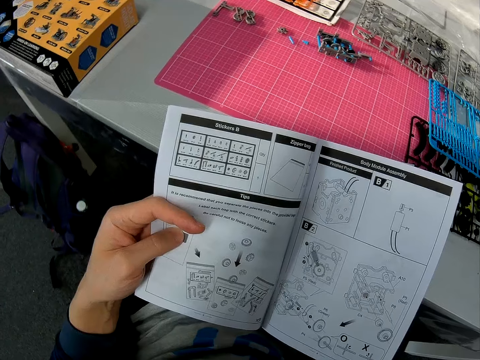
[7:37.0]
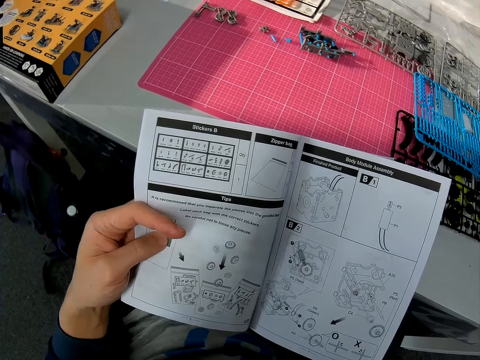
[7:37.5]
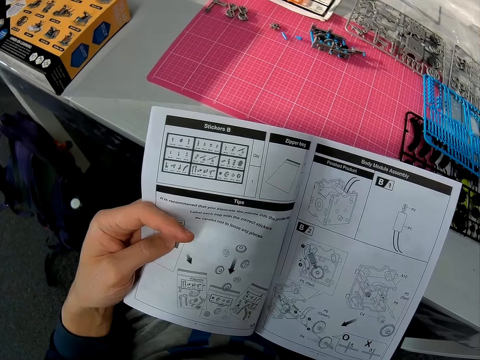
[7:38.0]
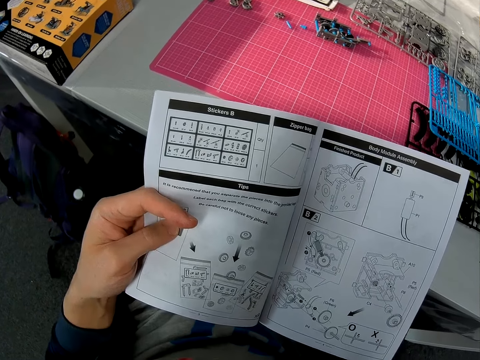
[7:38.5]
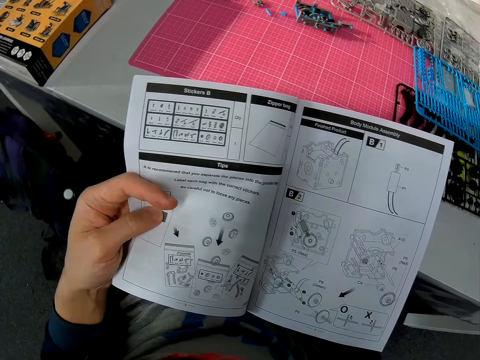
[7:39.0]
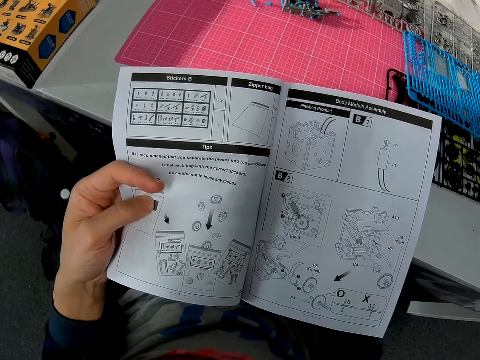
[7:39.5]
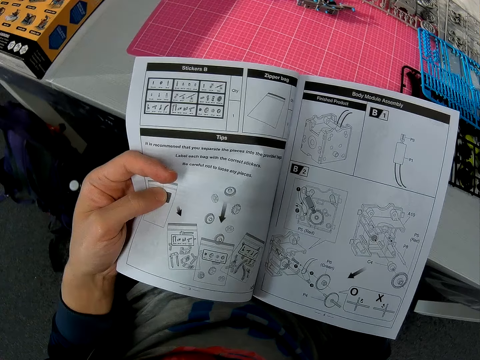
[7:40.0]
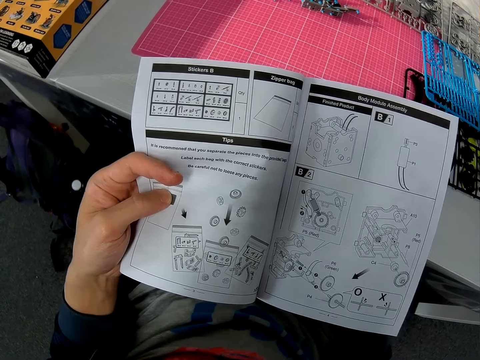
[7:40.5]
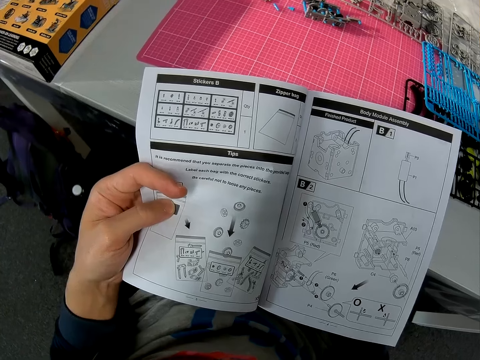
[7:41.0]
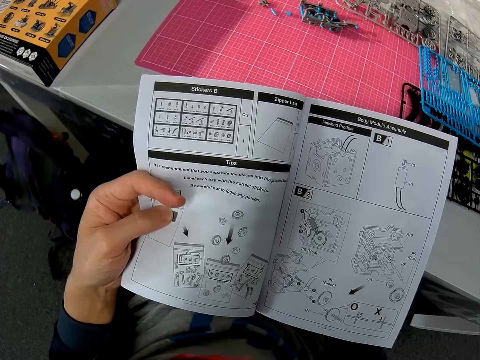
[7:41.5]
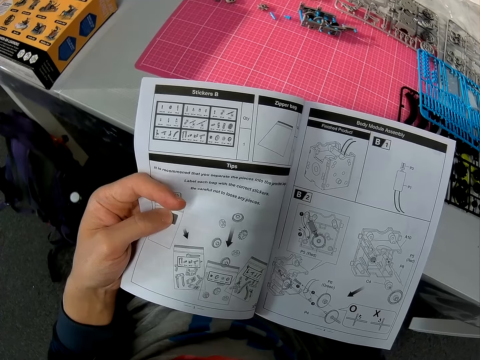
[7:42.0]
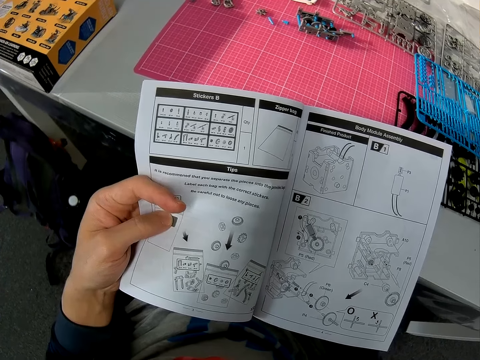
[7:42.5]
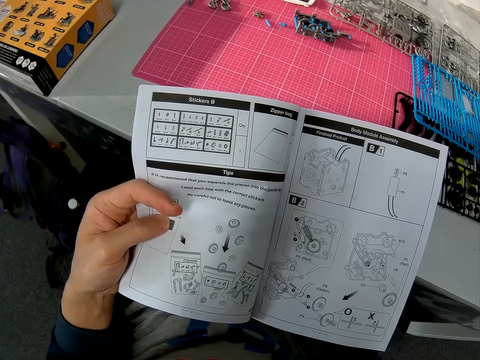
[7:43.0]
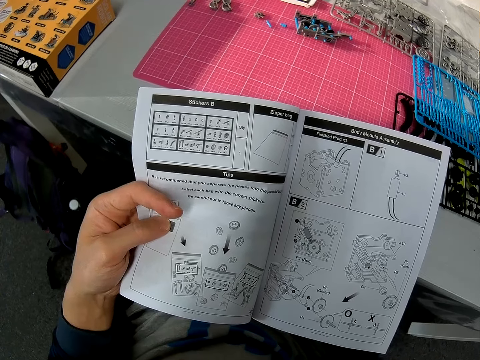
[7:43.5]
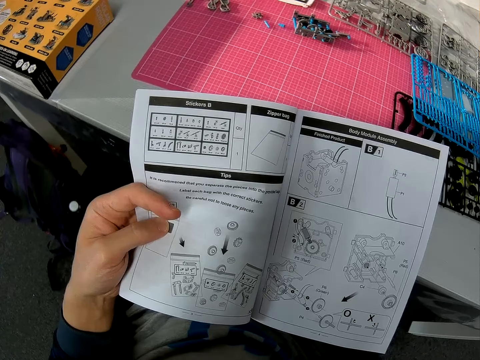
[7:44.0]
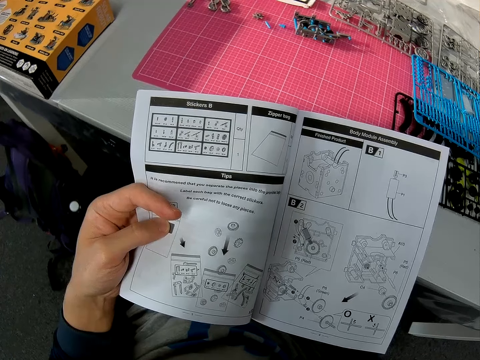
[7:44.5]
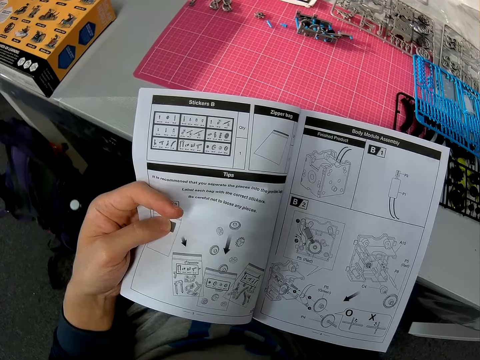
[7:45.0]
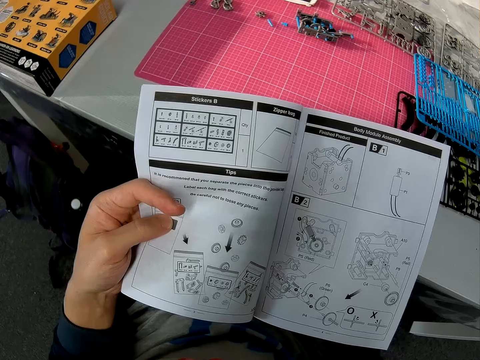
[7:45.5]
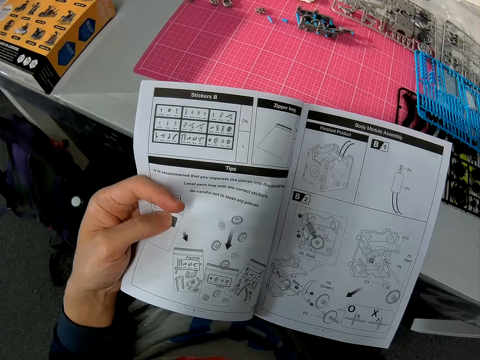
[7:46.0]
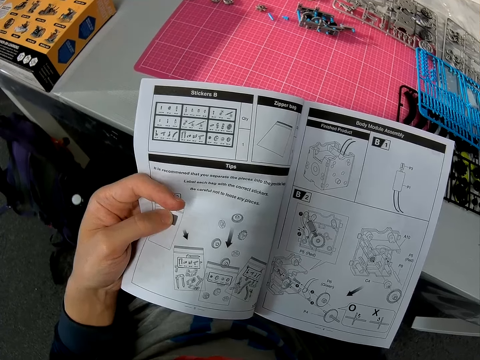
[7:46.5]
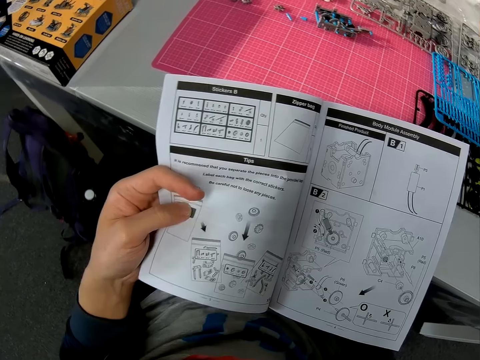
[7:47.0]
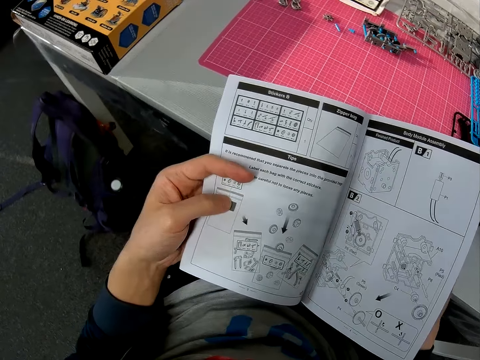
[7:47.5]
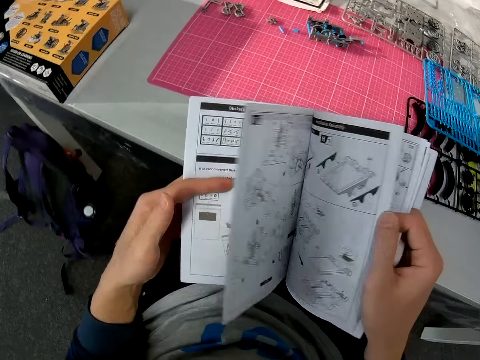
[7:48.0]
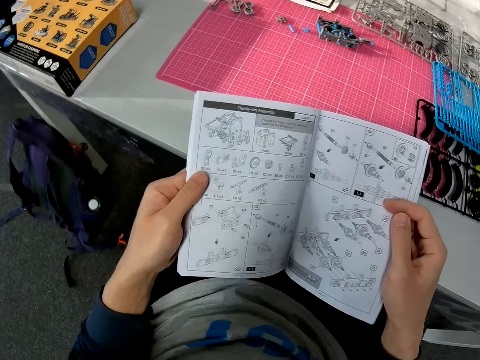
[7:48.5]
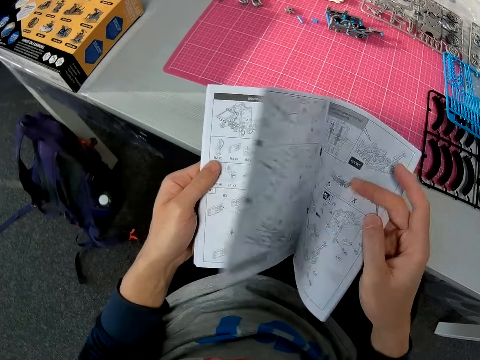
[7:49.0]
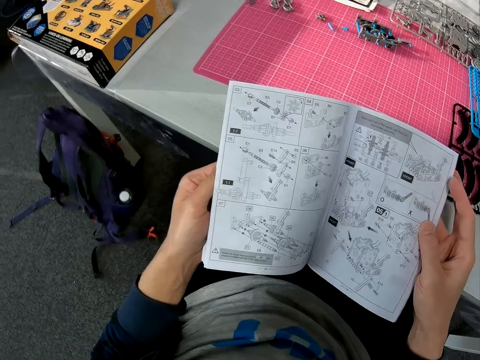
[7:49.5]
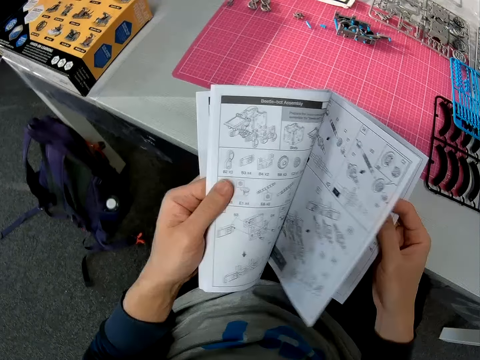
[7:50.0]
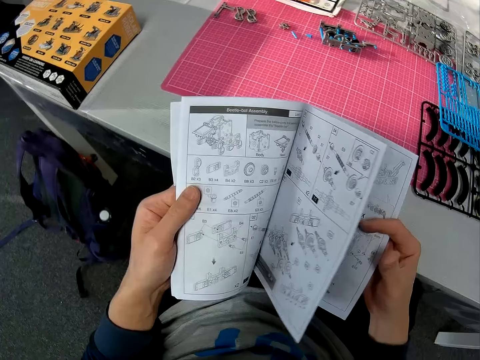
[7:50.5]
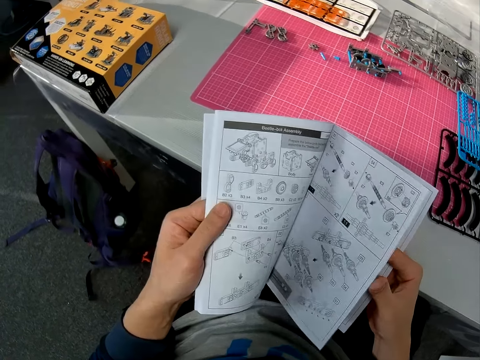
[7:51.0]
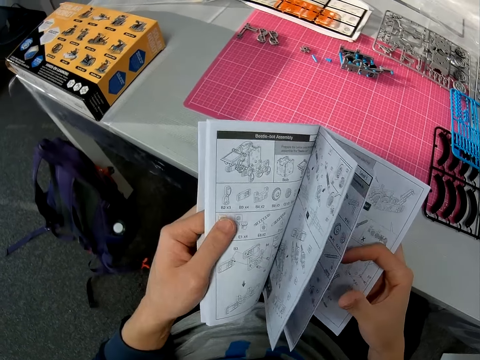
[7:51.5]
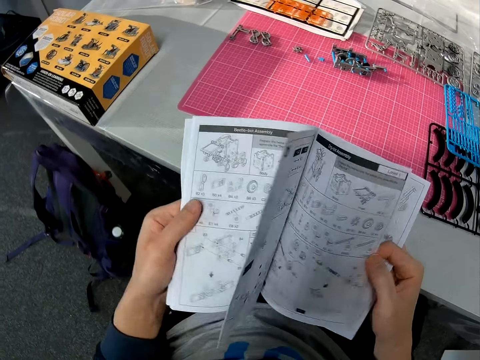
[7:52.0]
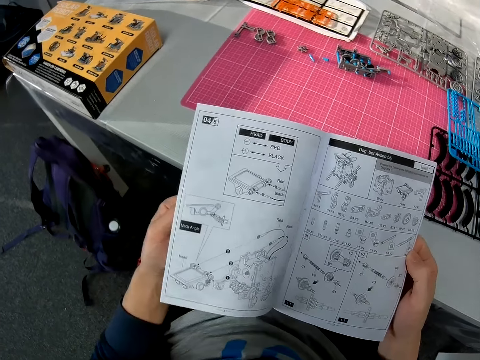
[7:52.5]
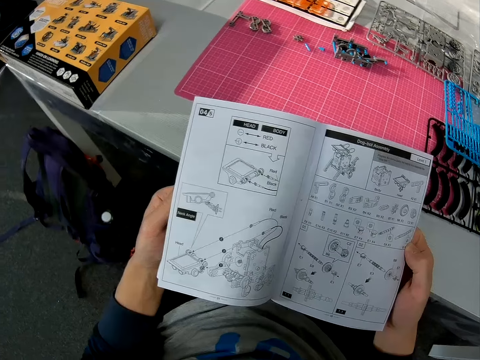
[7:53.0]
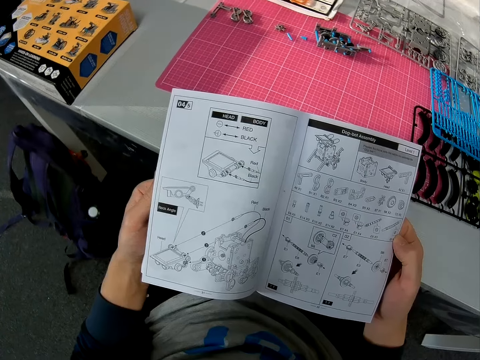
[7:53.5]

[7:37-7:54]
The camera wearer turns over the solar robot sketch book.

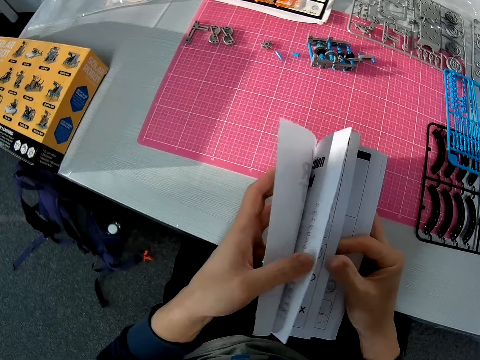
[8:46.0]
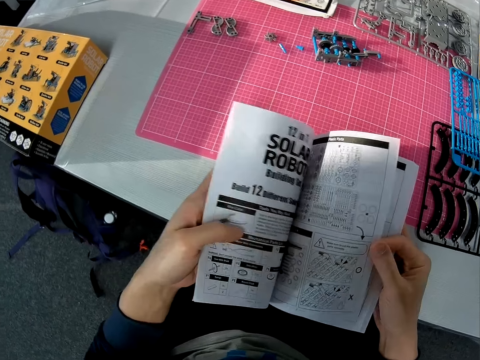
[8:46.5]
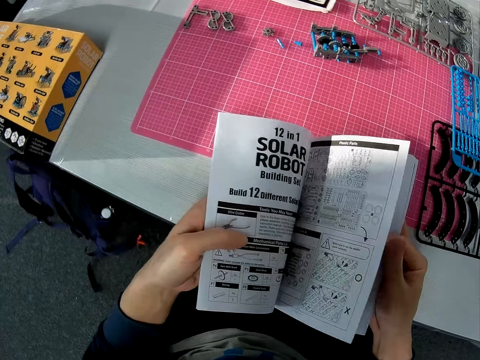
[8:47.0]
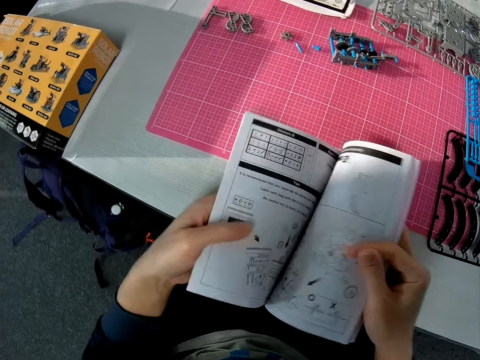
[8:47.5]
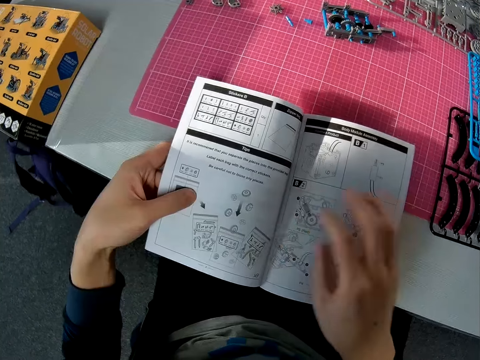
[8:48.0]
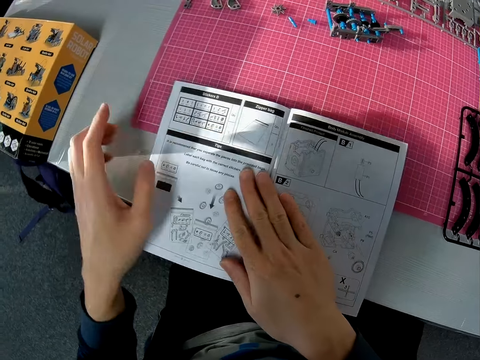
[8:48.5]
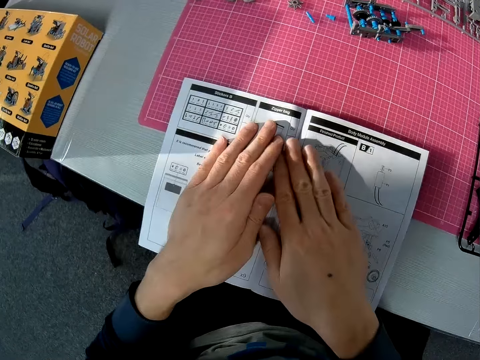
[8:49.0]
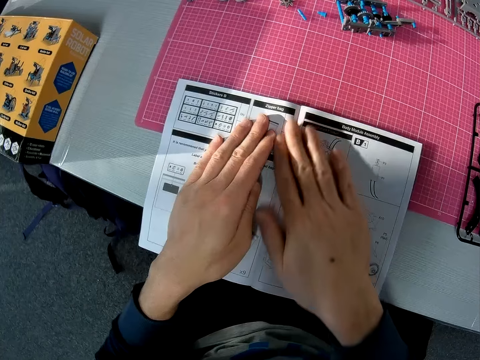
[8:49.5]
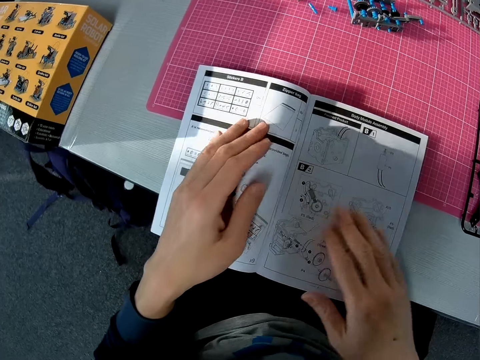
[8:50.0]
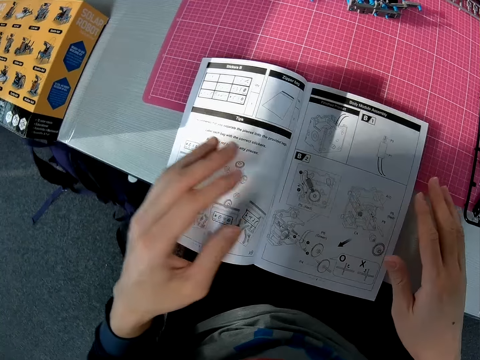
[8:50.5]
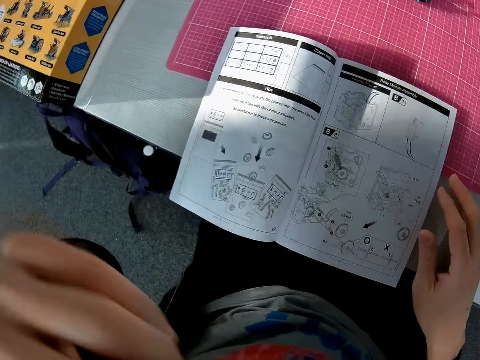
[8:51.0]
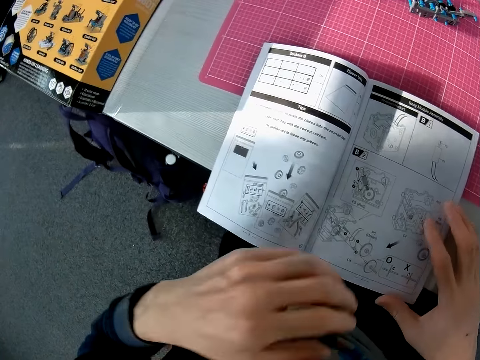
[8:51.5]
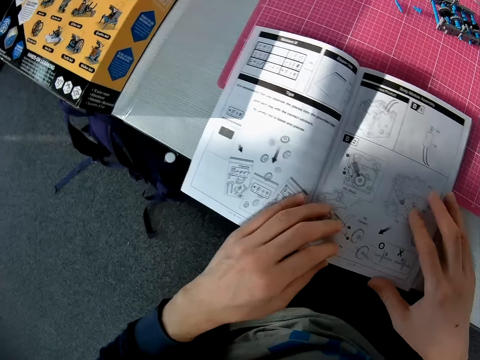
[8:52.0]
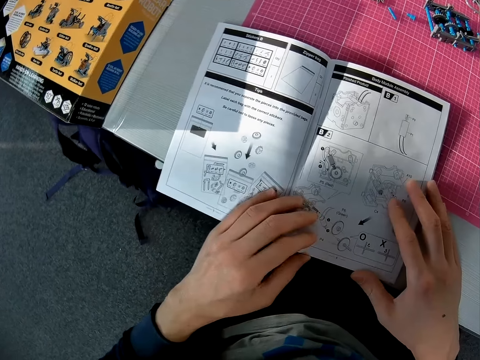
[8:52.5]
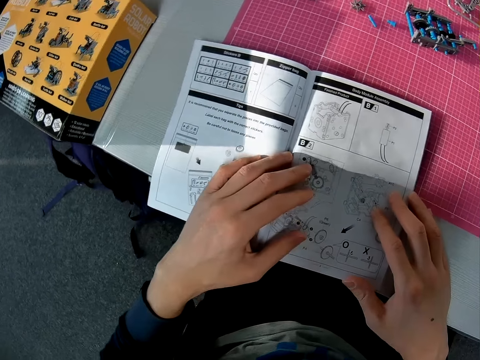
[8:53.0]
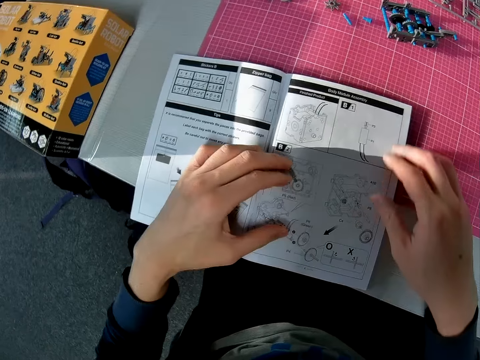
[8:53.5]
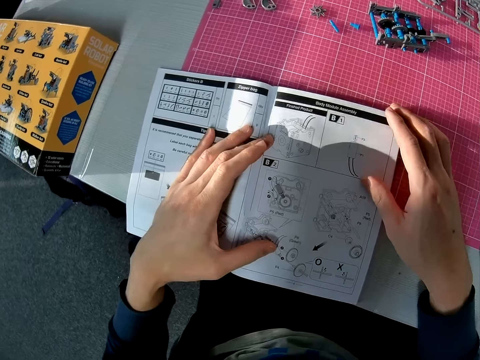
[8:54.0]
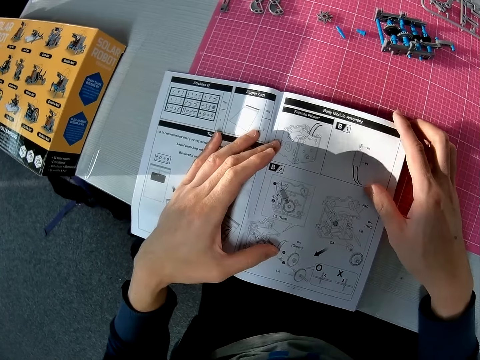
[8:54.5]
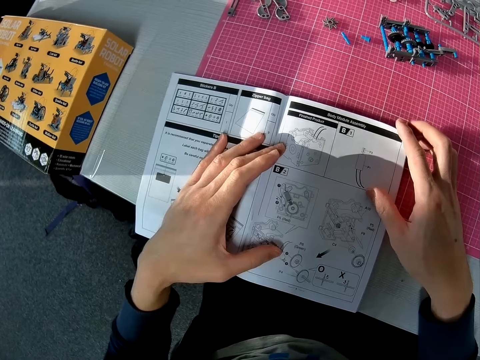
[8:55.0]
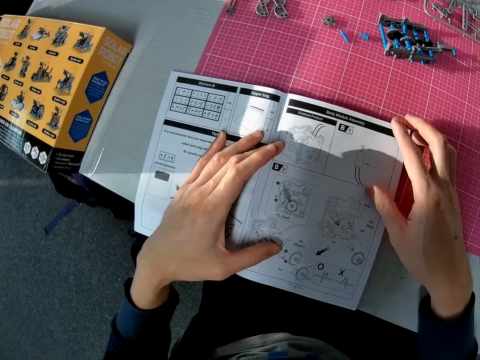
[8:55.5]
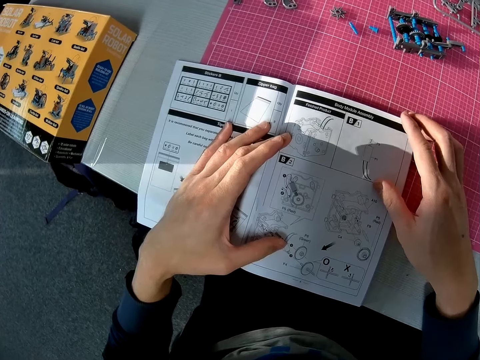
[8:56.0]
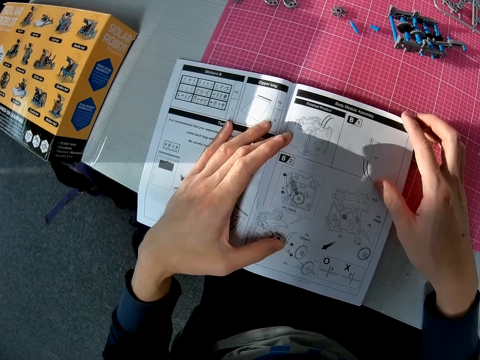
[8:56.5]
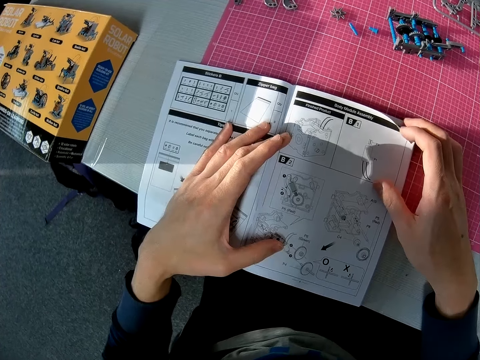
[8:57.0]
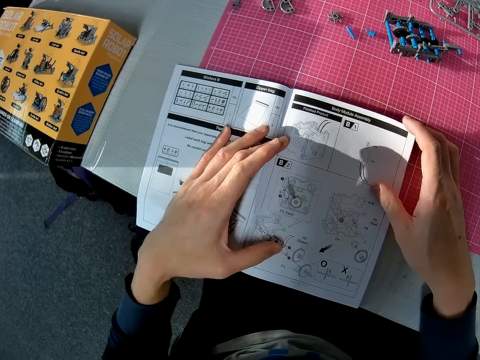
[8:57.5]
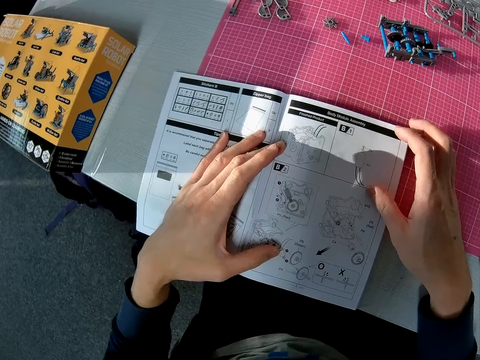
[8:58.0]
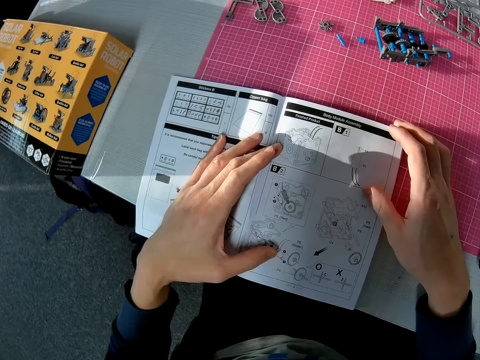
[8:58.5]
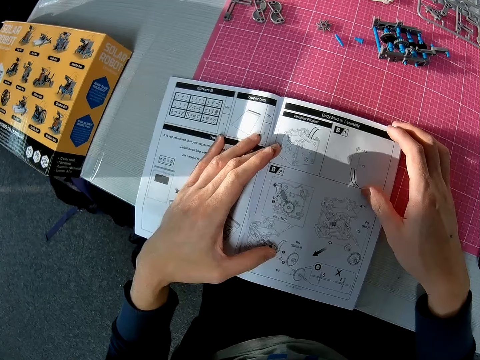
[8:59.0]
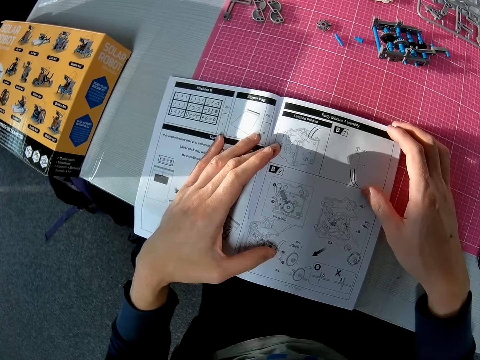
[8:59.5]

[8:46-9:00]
The camera wearer drops the book on the table. They fix the solar robot sketch book. They look at the solar robot sketch book.
